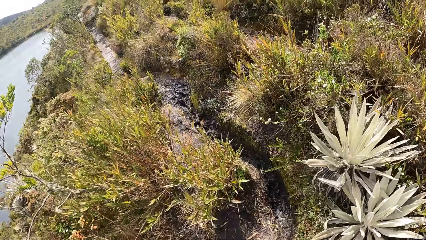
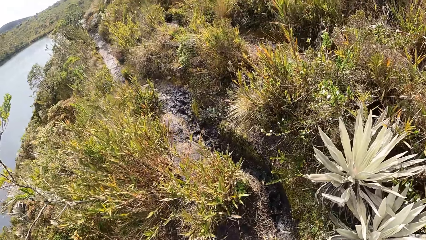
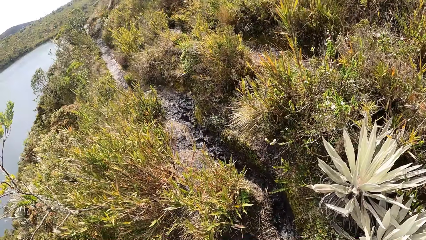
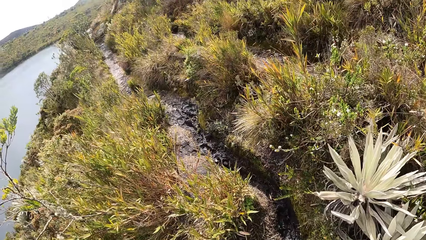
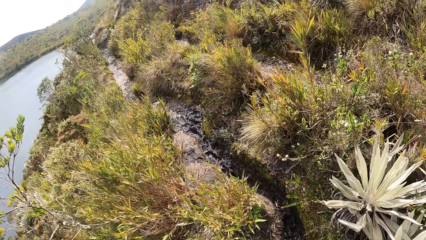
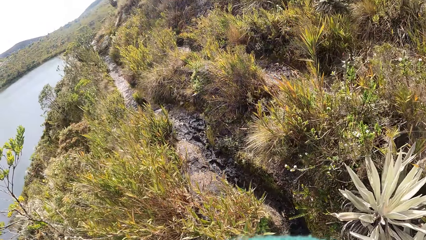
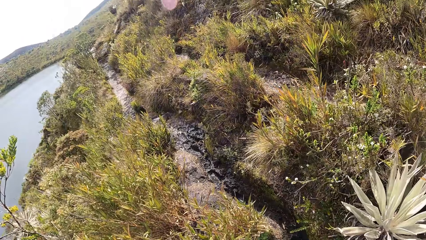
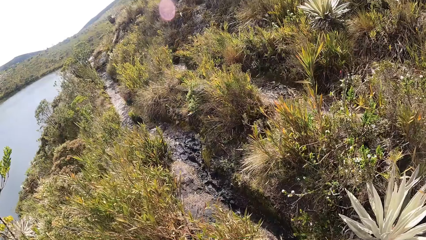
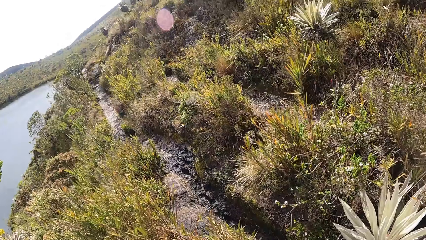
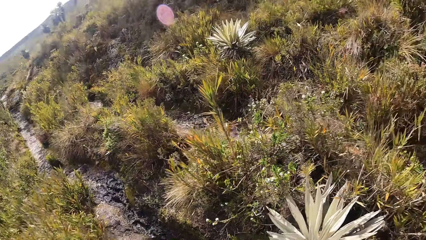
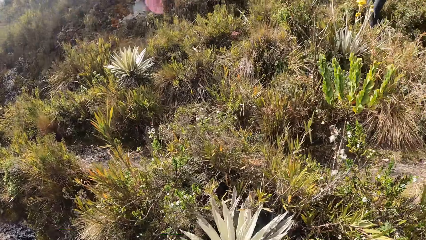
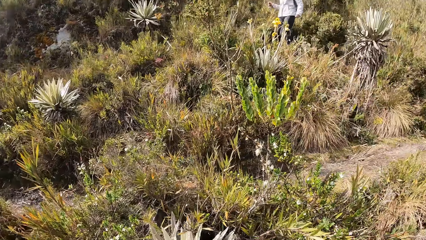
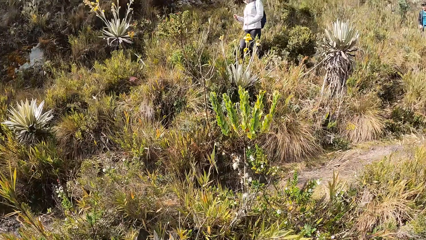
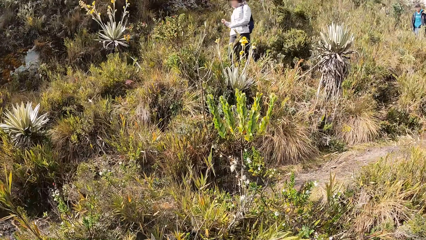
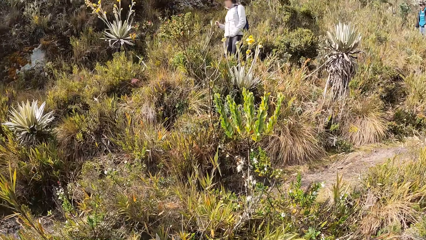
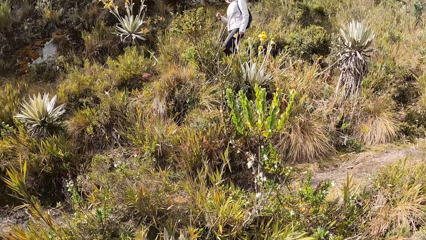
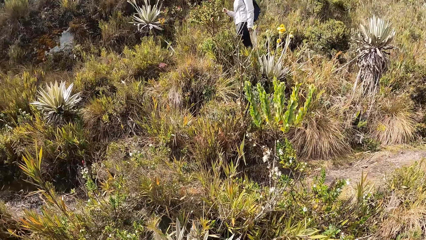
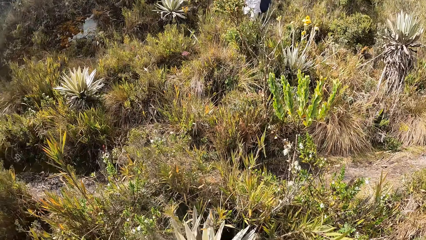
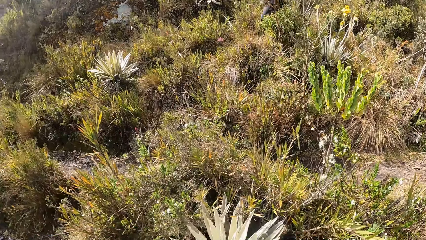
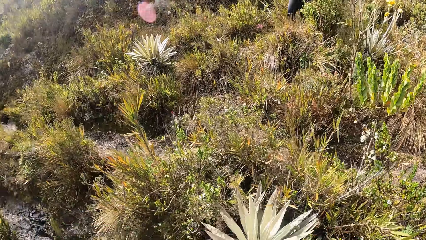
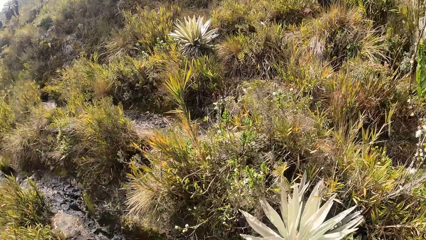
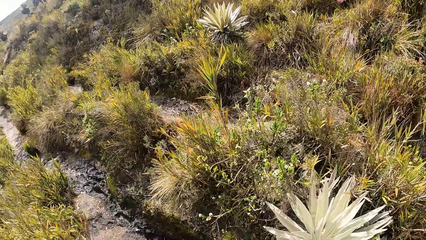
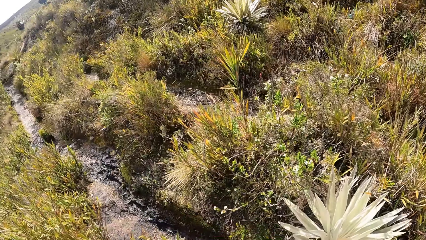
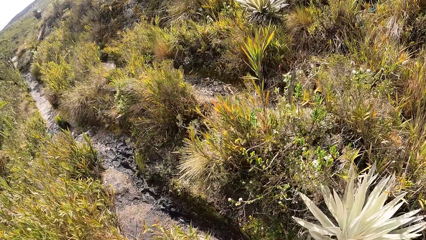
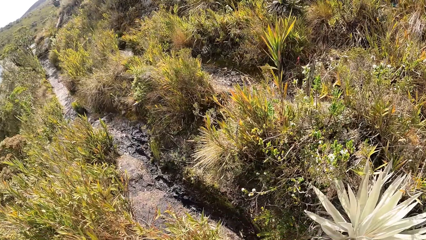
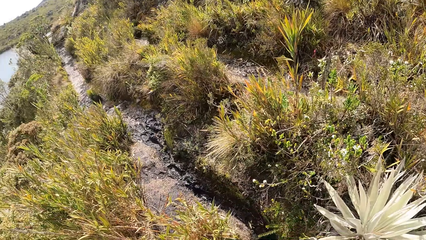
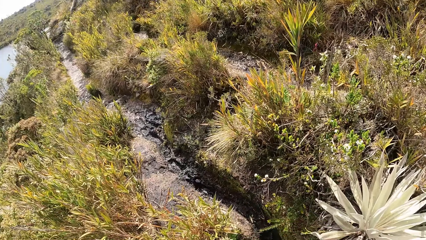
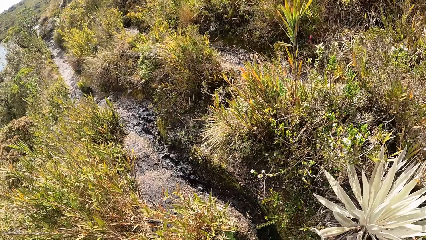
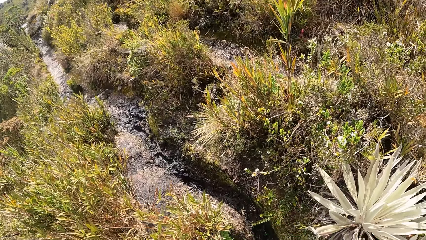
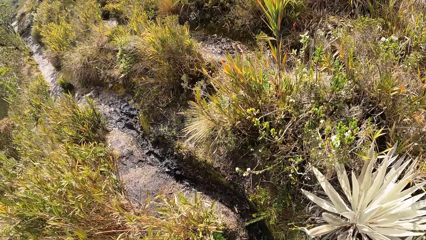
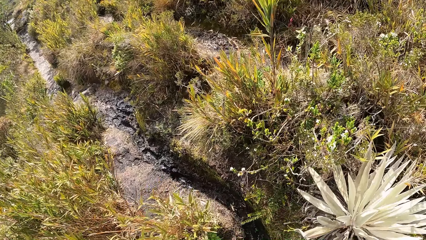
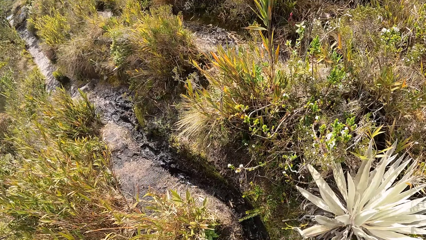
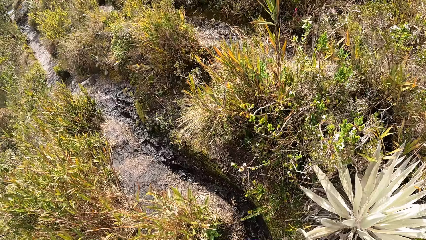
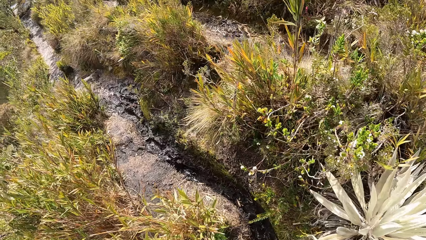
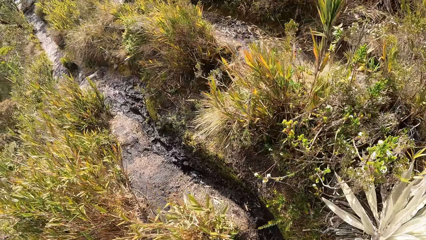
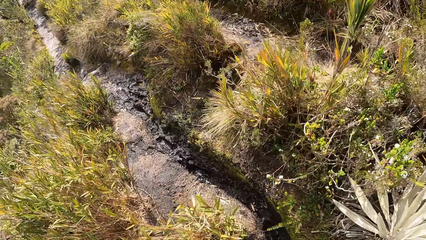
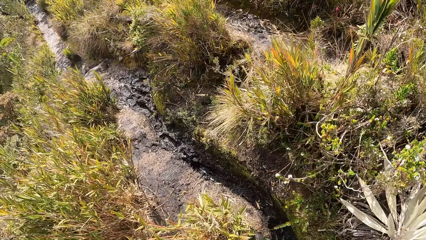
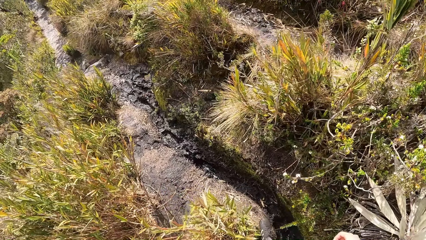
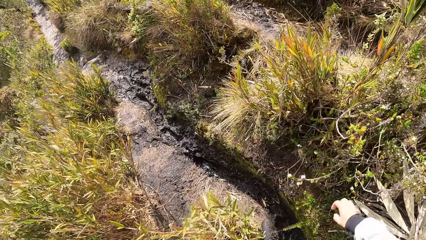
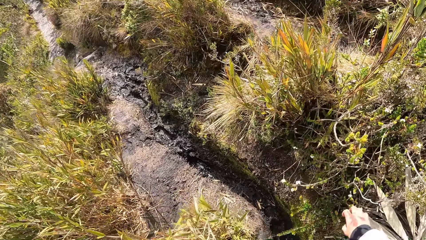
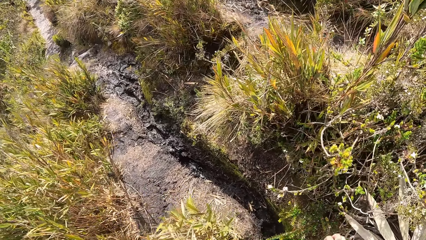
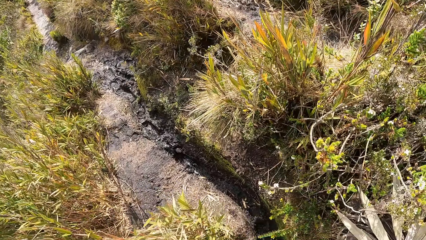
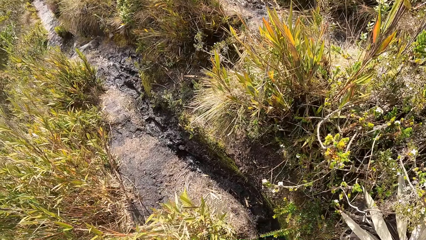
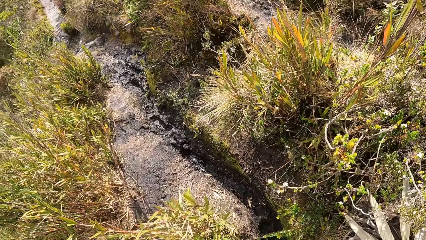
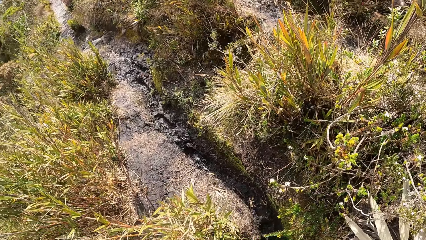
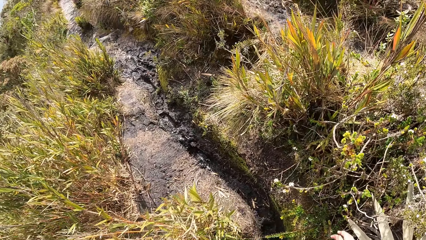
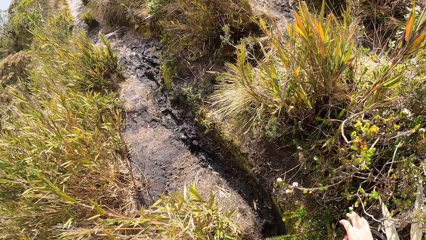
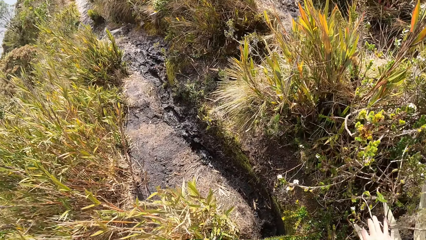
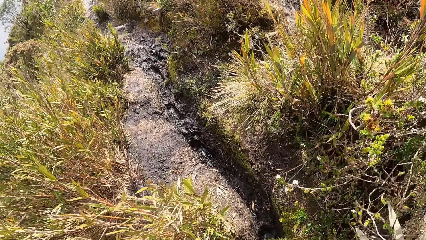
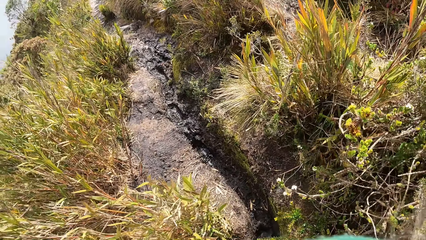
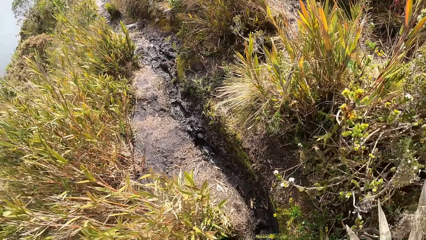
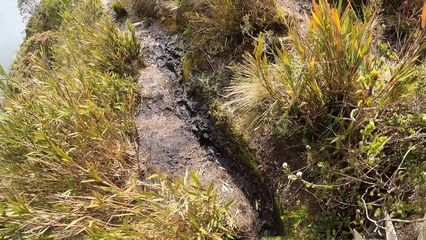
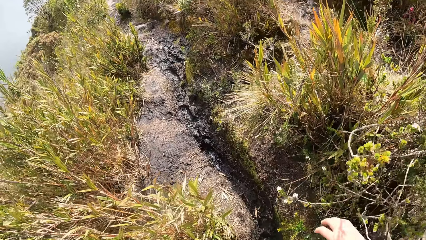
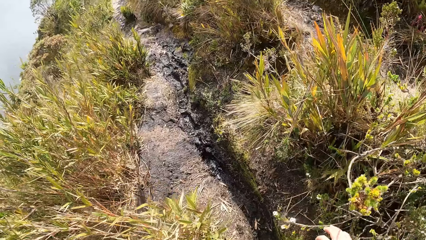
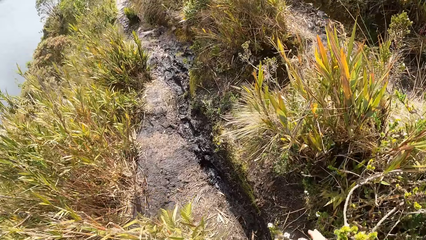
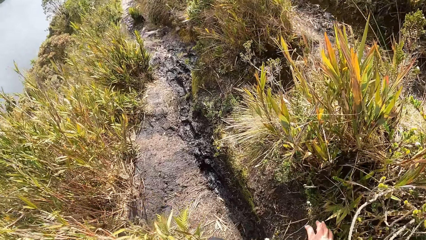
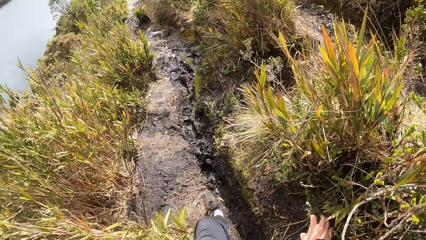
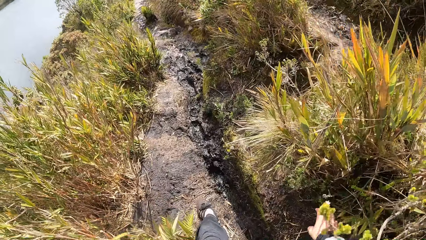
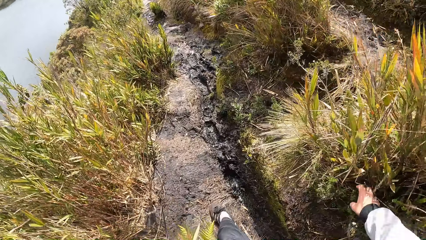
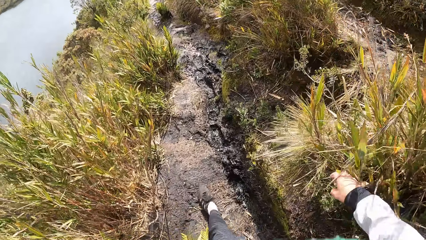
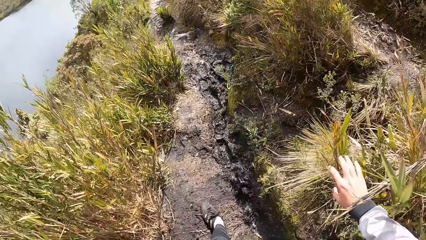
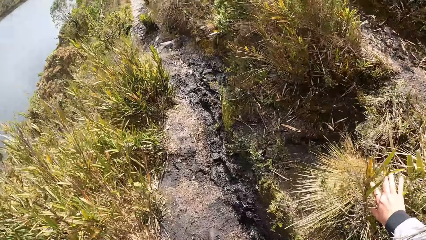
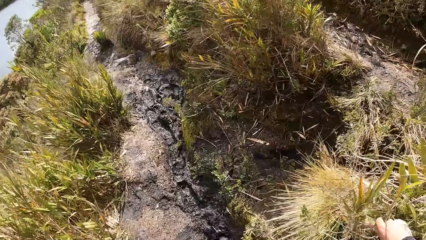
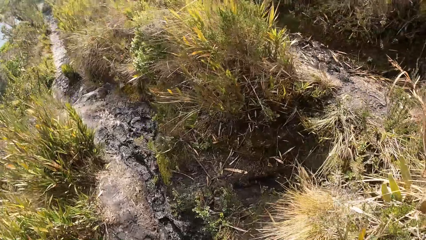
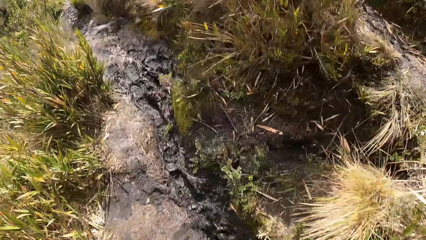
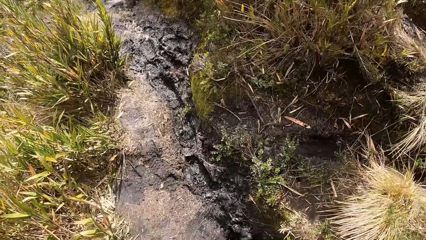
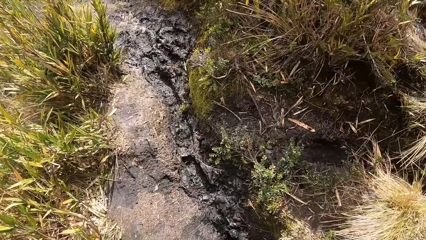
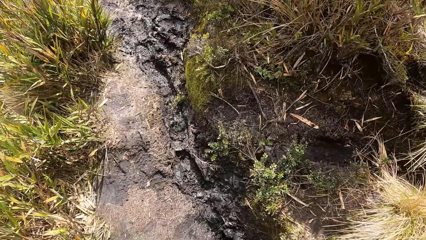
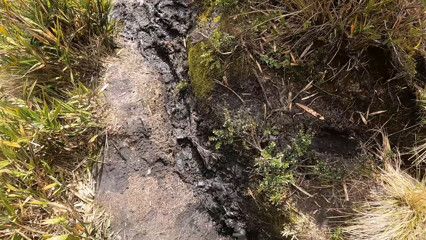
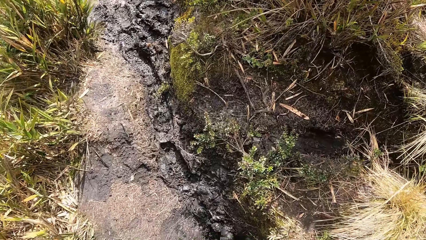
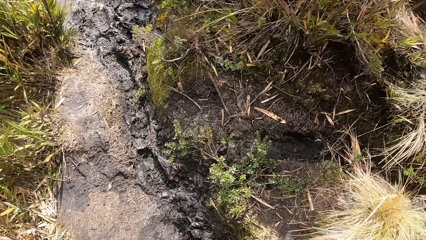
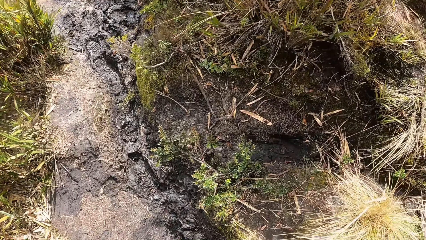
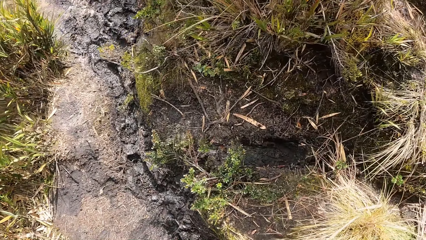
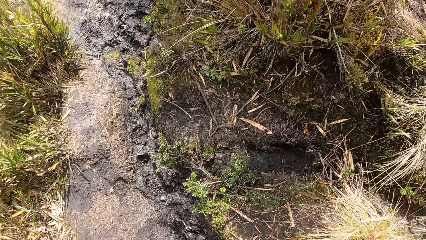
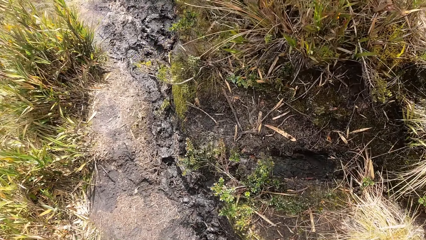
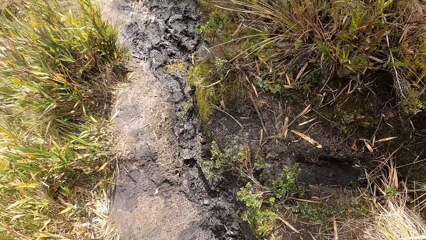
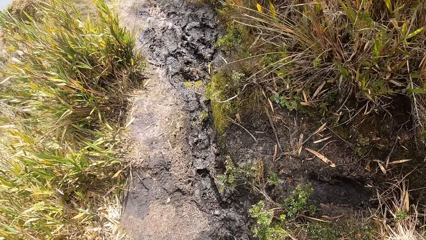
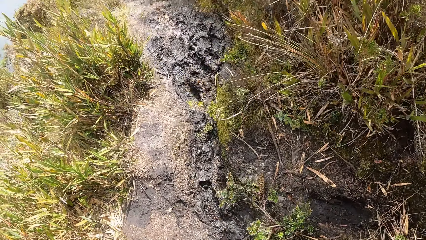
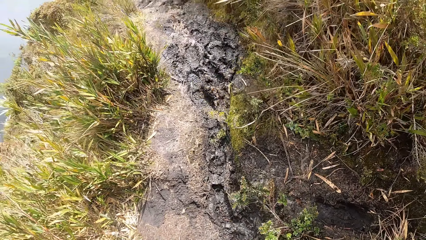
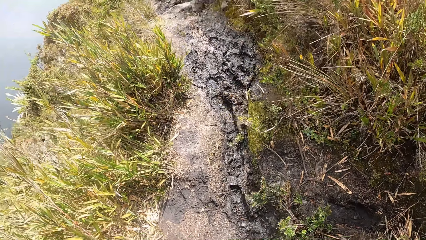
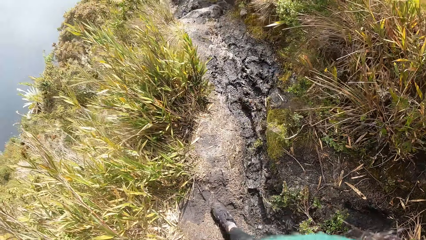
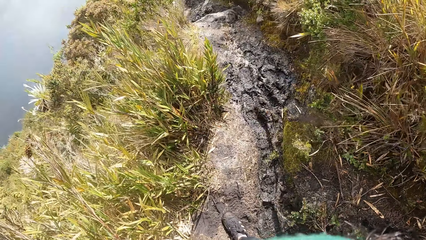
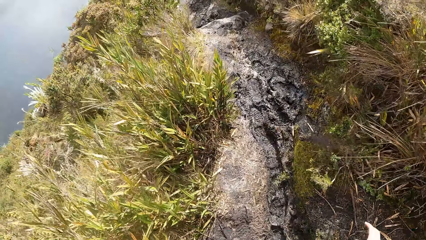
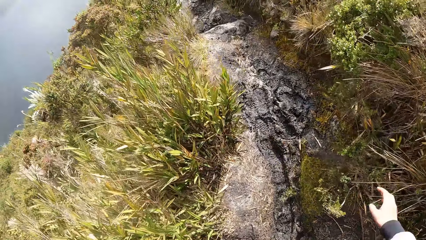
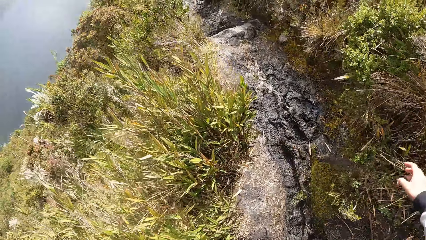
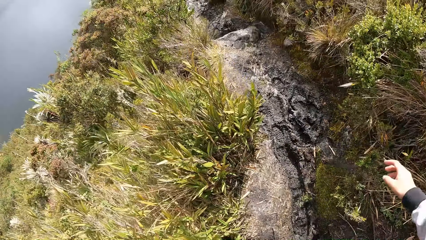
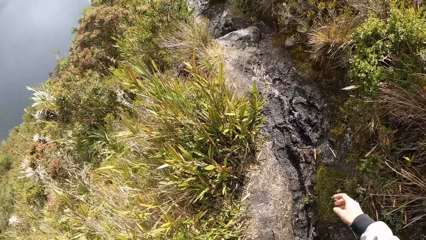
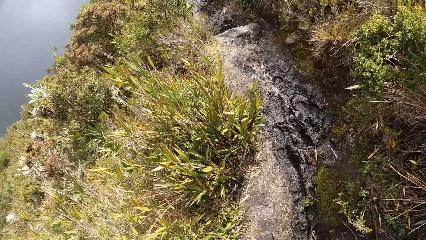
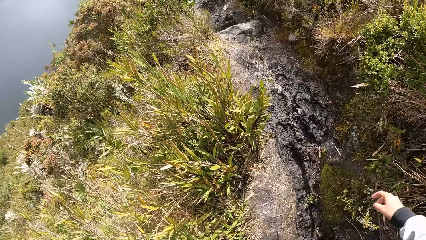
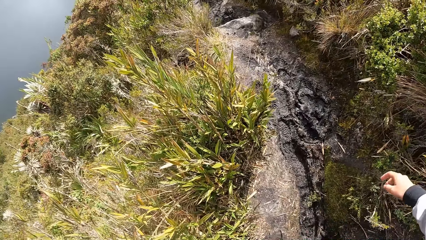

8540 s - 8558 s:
A woman walks past the camera wearer. The camera wearer looks around. They touch grass and walk down.
